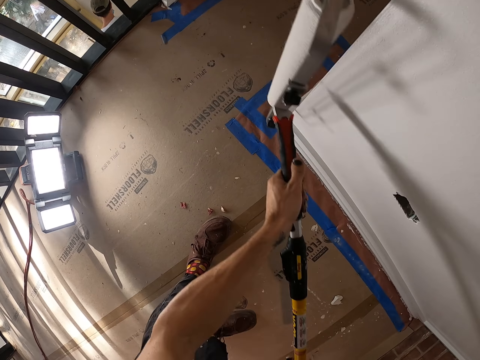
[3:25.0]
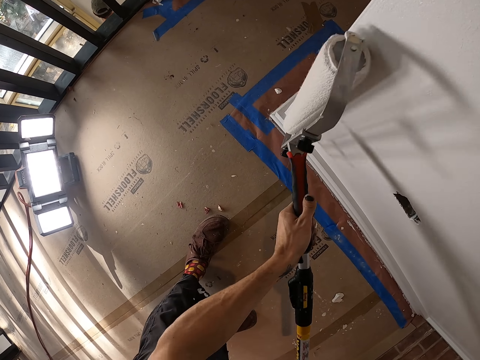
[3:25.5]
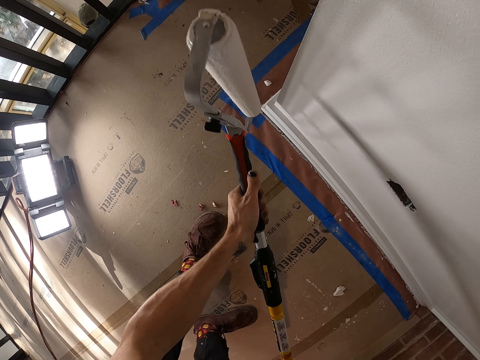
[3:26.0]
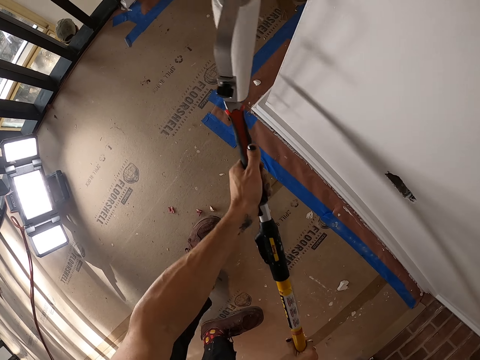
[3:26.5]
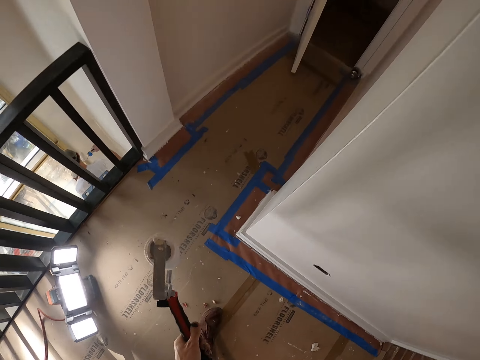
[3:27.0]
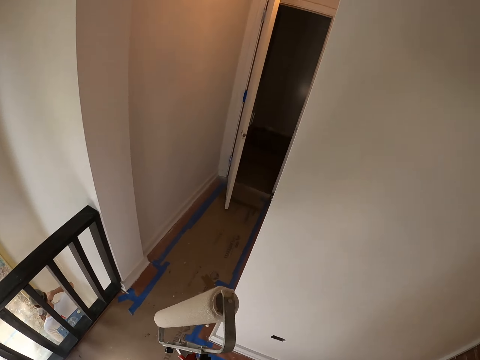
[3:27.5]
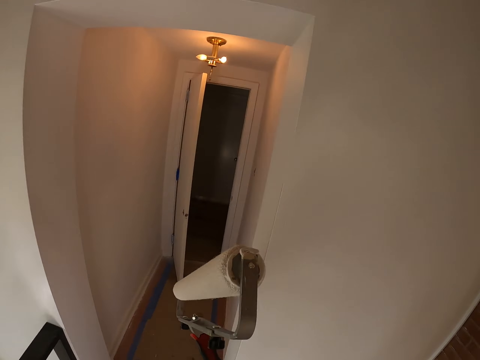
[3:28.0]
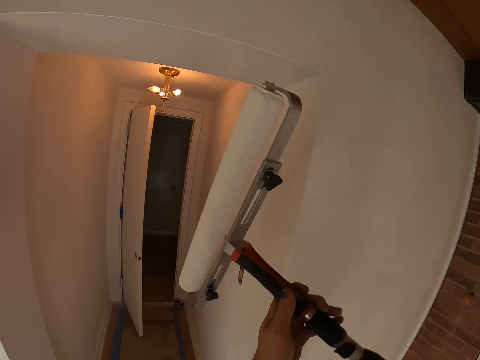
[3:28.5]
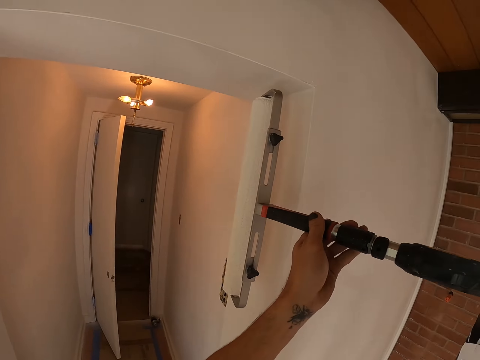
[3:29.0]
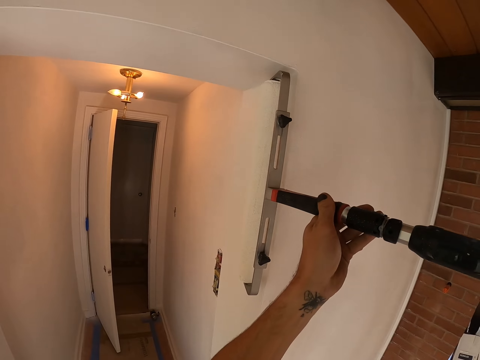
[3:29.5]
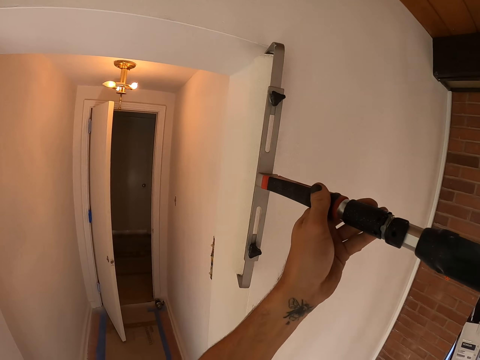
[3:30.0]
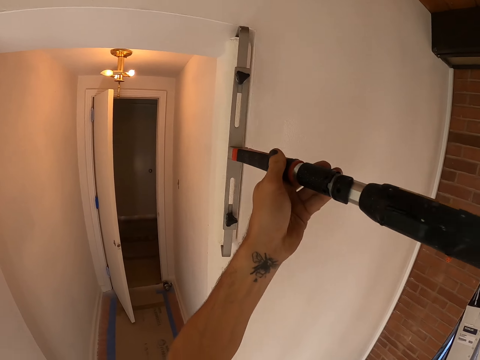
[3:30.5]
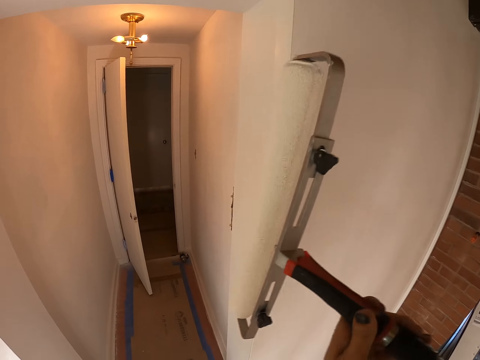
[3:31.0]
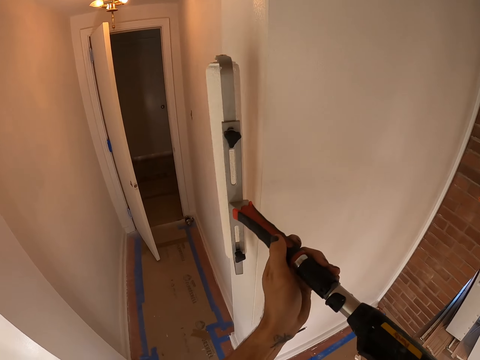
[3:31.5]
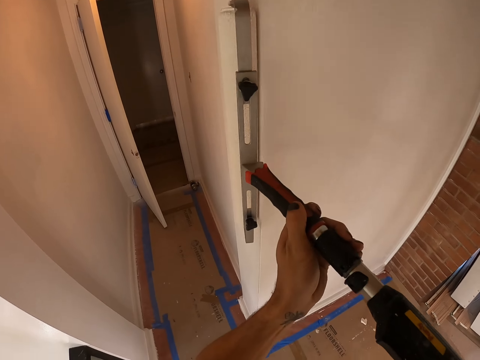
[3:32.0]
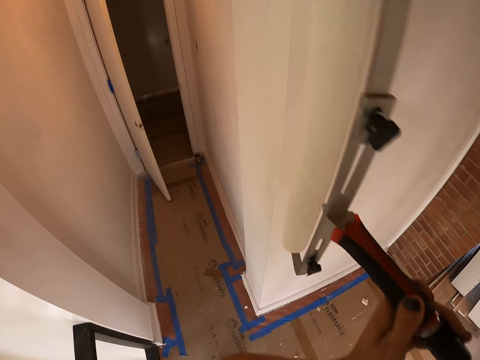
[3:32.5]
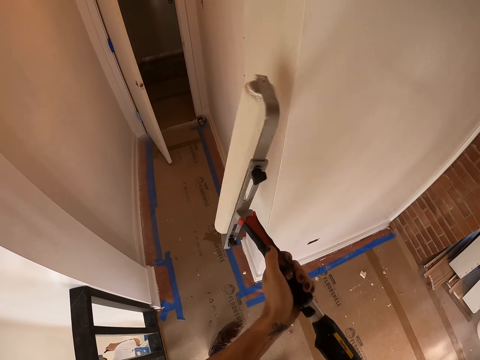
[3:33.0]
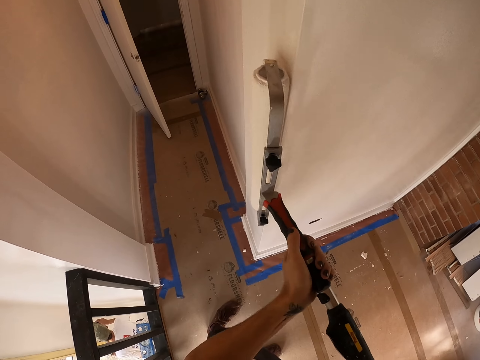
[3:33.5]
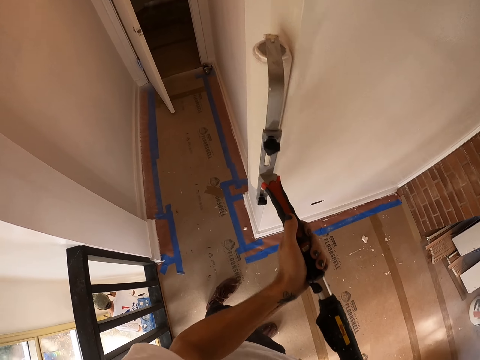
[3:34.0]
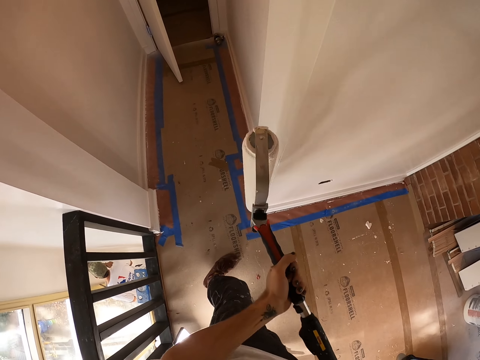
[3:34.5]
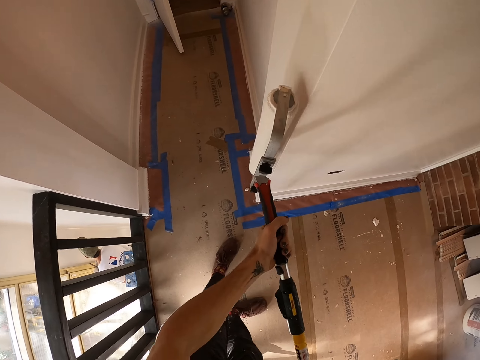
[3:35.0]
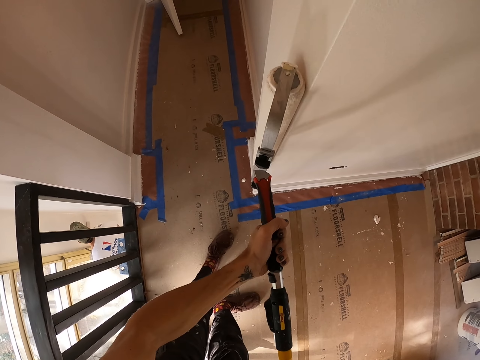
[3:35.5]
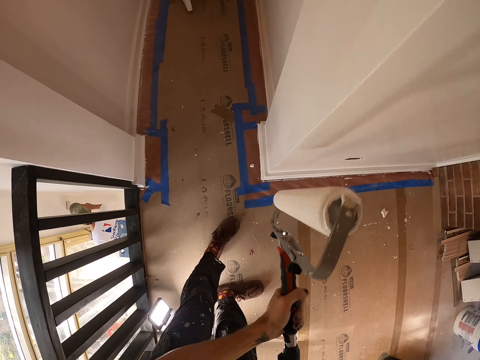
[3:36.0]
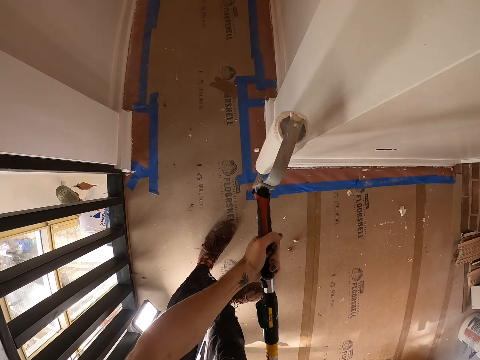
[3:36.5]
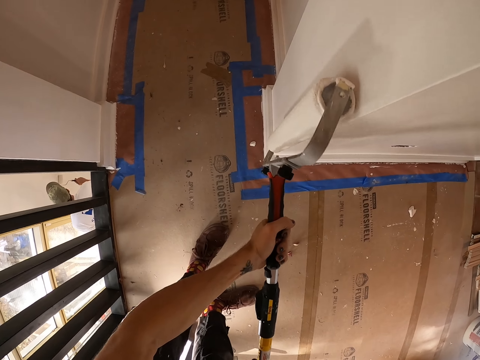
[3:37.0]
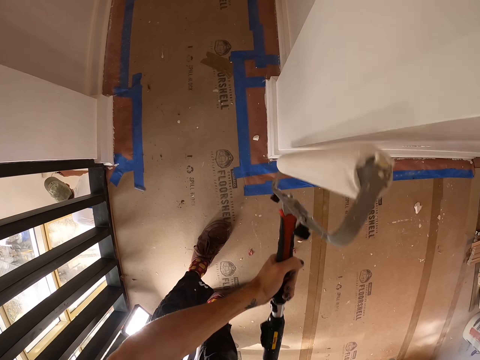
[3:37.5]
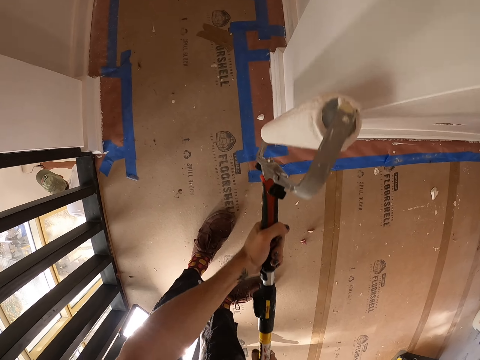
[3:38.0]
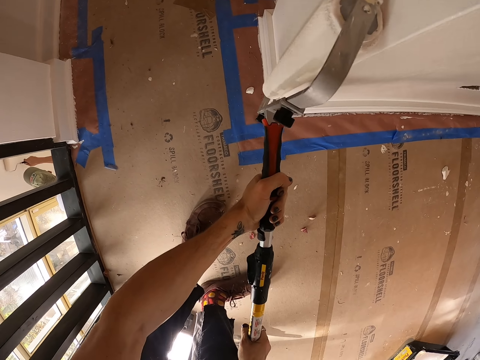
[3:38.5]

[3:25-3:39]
The camera wearer moves his leg.

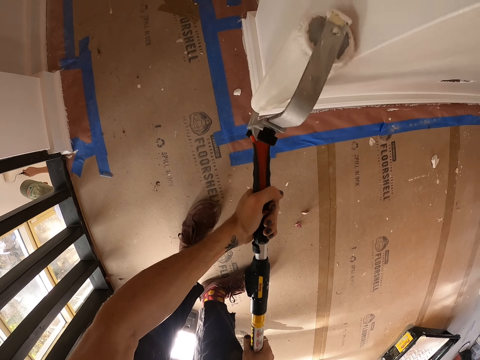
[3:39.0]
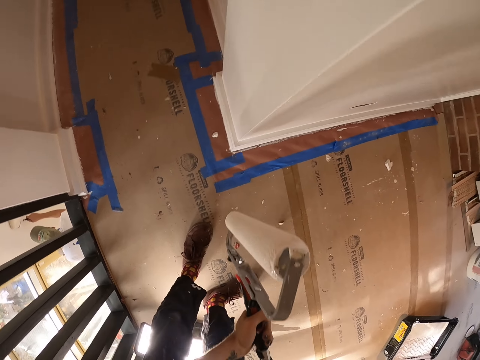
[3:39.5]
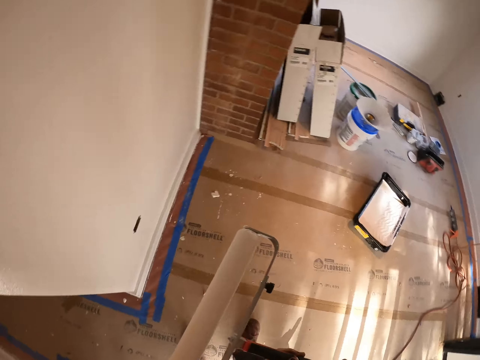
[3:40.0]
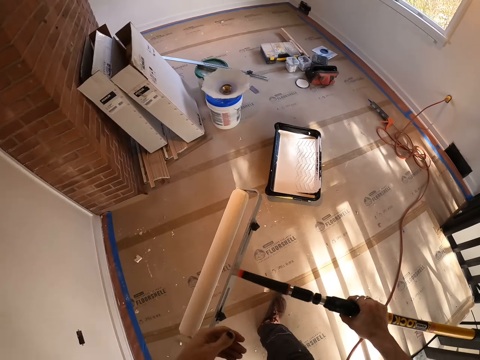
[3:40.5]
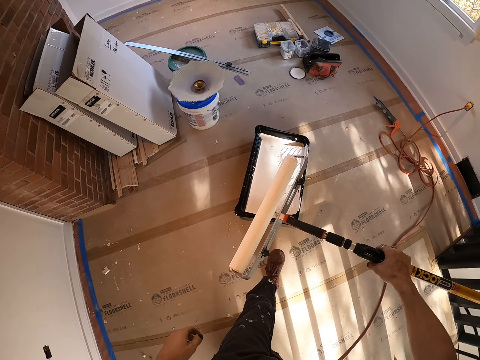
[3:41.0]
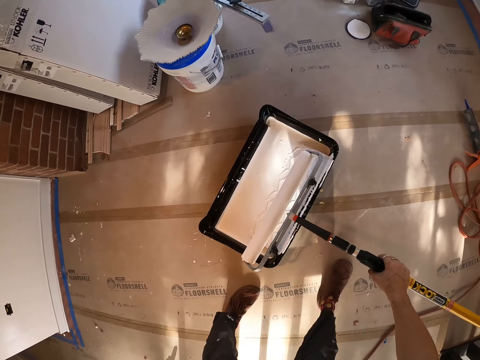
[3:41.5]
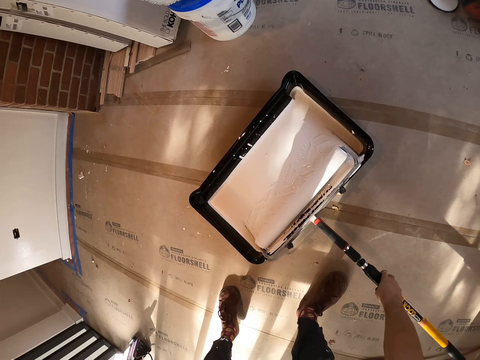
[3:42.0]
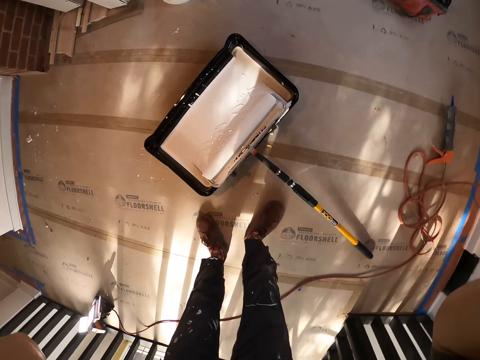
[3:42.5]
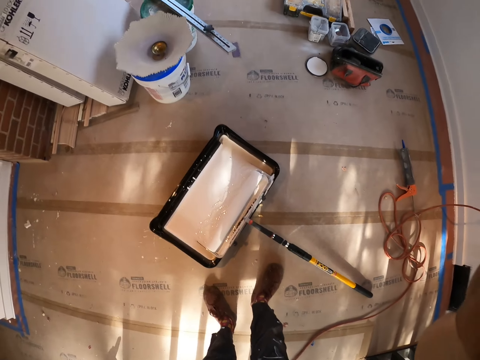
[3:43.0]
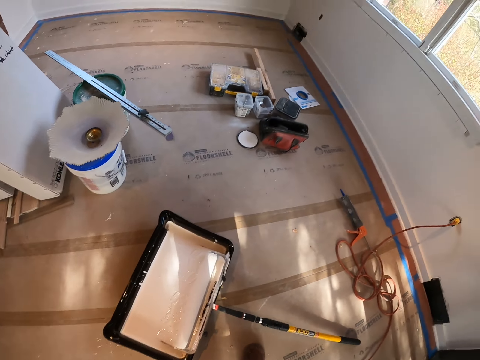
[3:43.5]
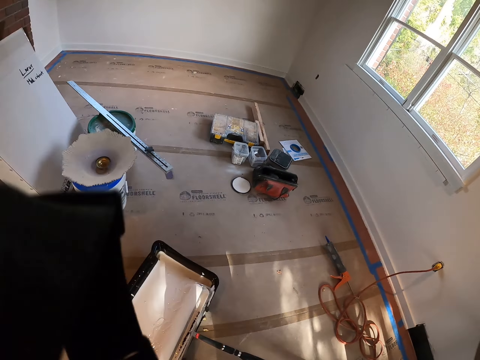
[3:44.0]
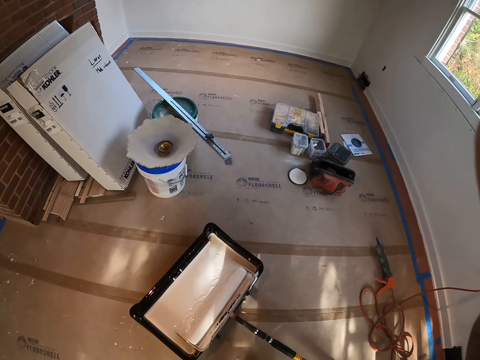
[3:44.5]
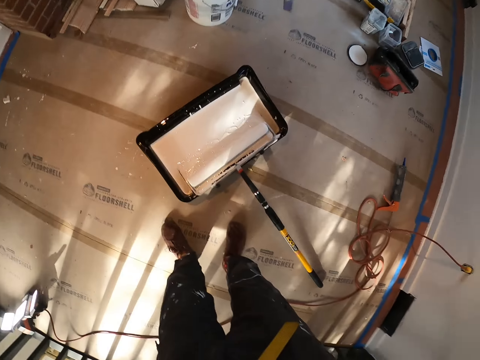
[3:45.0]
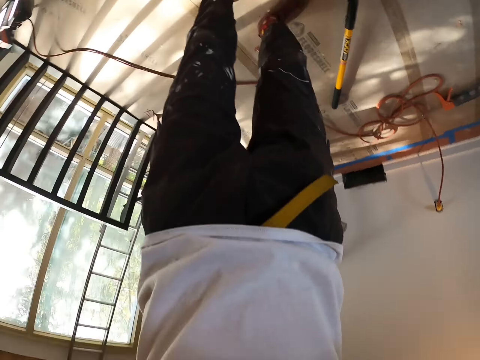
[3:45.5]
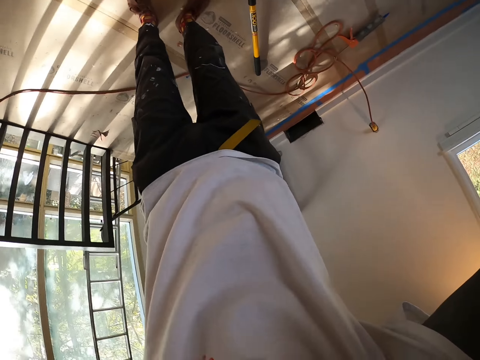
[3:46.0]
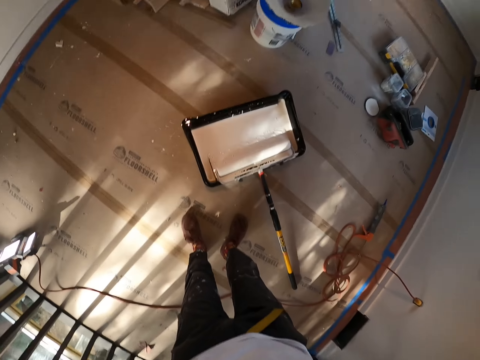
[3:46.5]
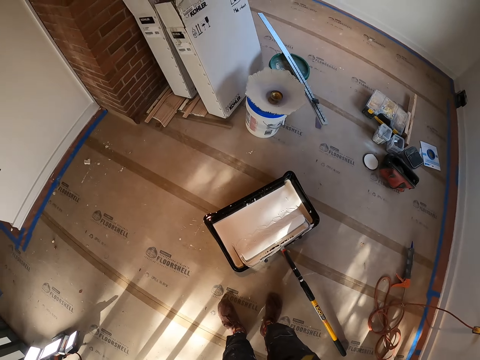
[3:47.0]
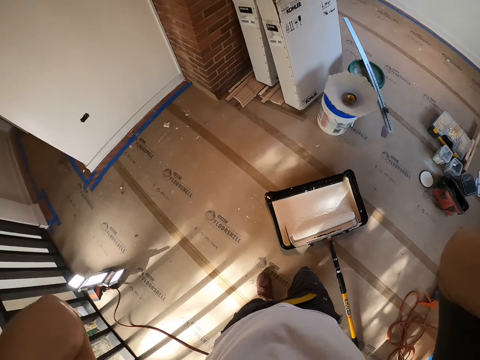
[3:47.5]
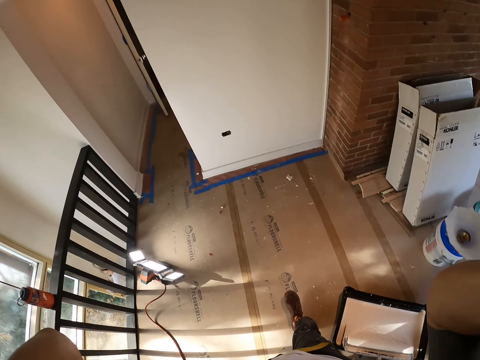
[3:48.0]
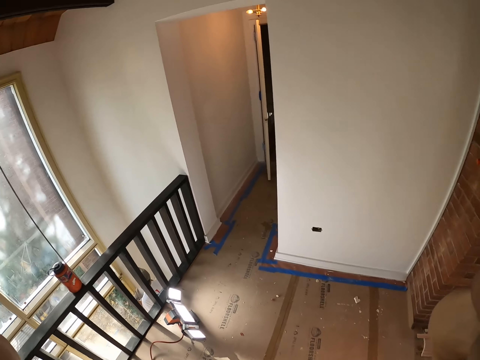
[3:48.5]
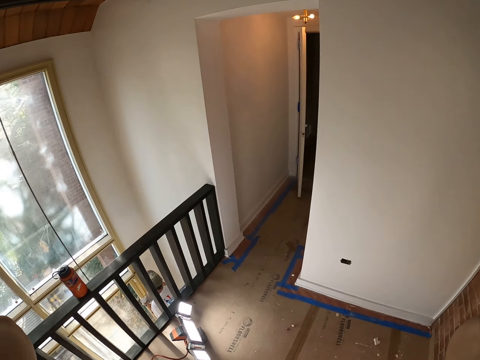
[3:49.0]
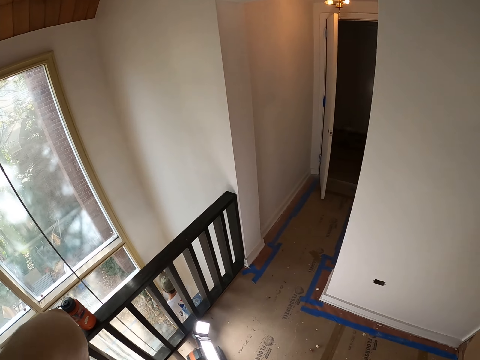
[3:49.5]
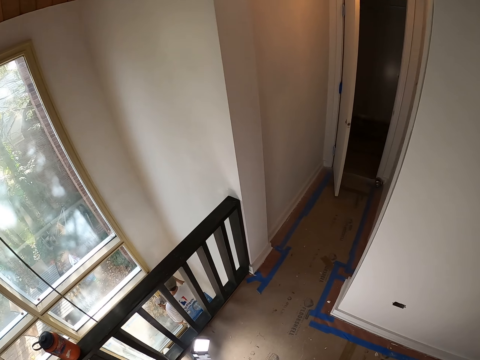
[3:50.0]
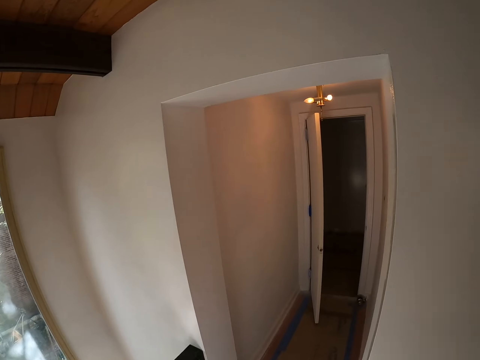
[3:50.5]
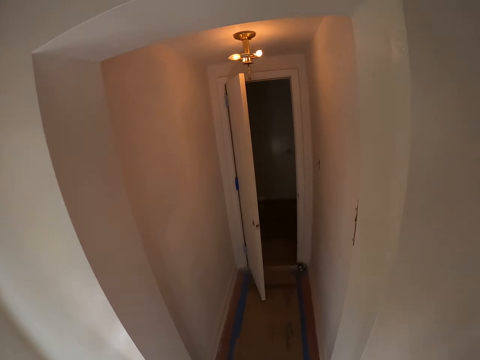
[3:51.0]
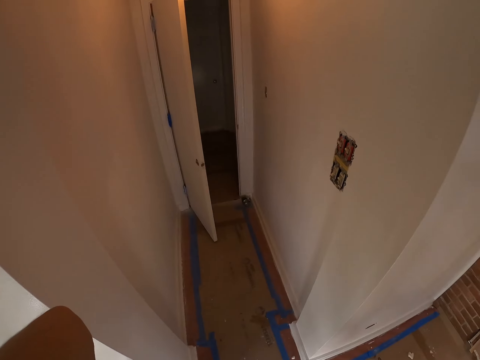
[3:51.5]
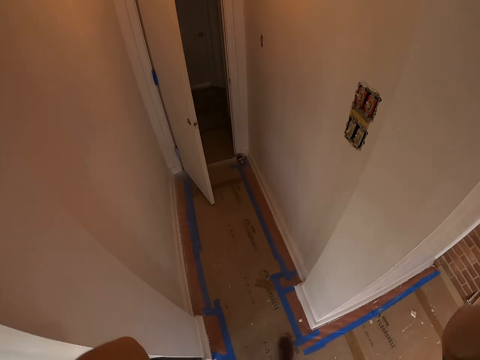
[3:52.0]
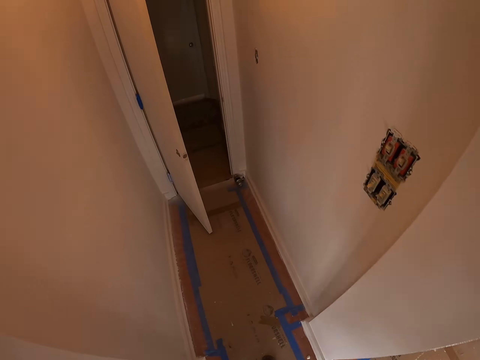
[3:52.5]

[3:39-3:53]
The camera wearer paints. He stops painting. He walks. He puts the roller paint brush in the paint can. He raises his hand. He adjusts the forehead camera. He walks.
